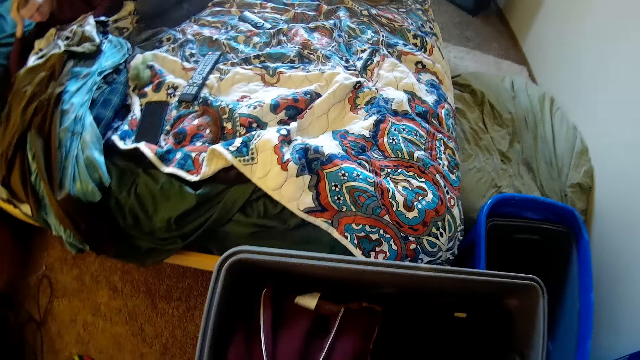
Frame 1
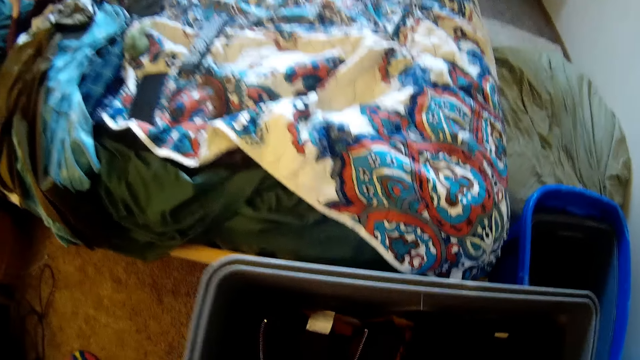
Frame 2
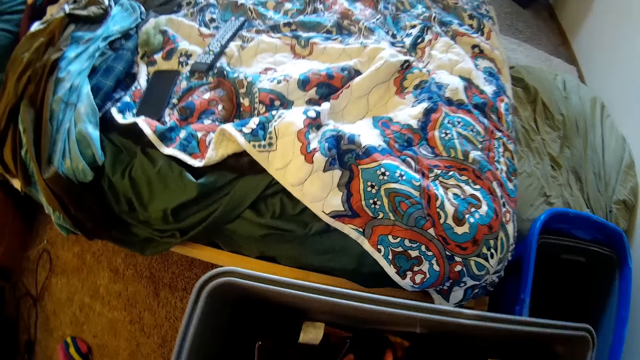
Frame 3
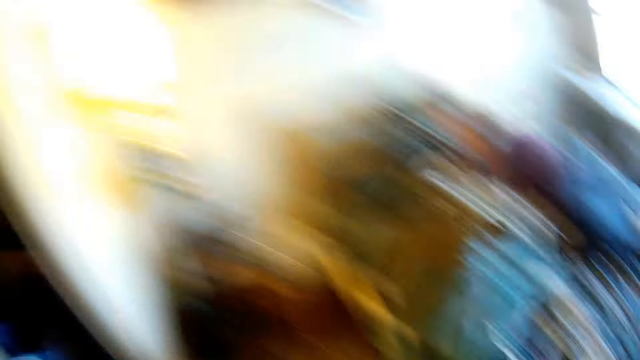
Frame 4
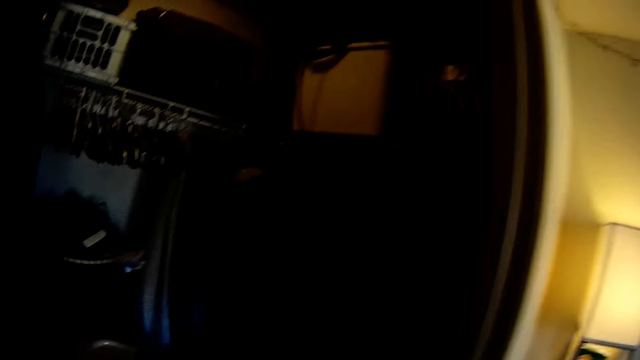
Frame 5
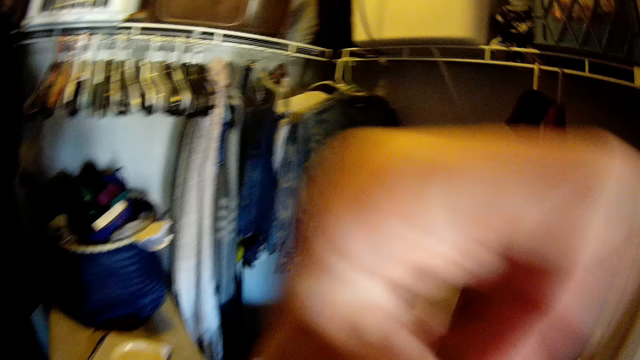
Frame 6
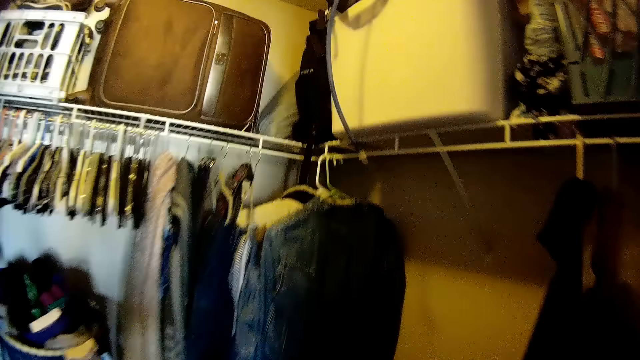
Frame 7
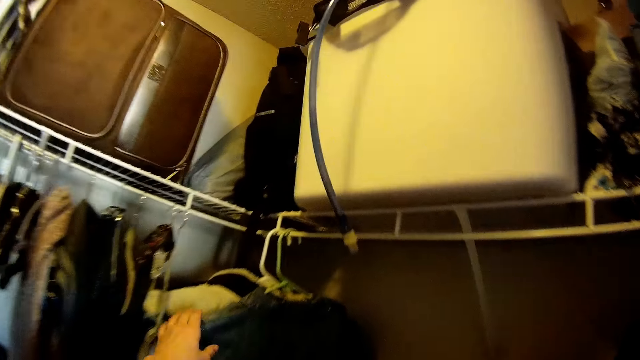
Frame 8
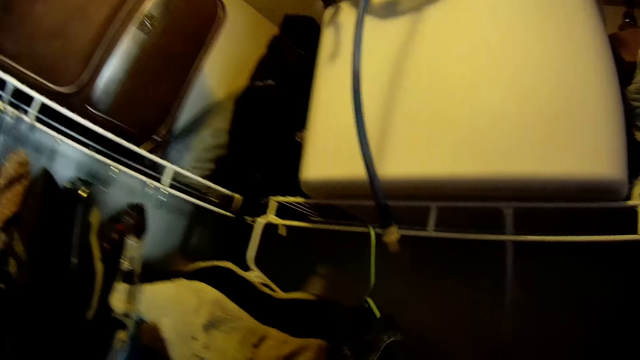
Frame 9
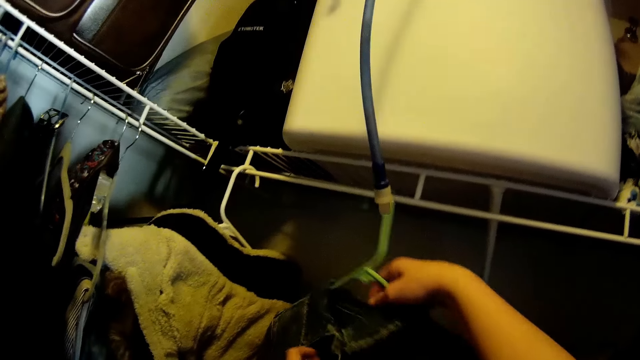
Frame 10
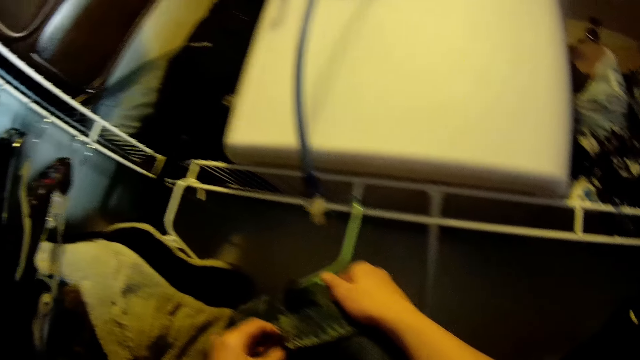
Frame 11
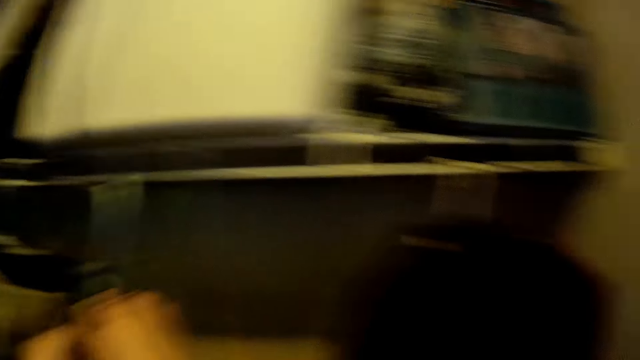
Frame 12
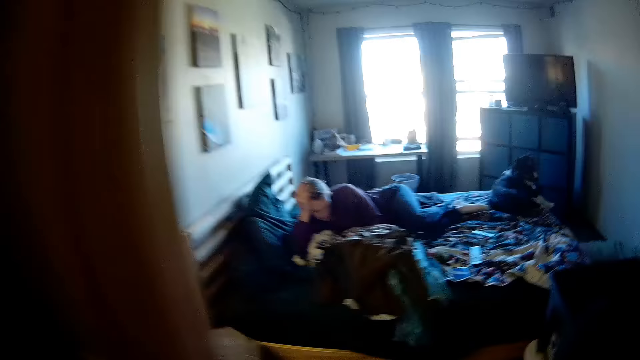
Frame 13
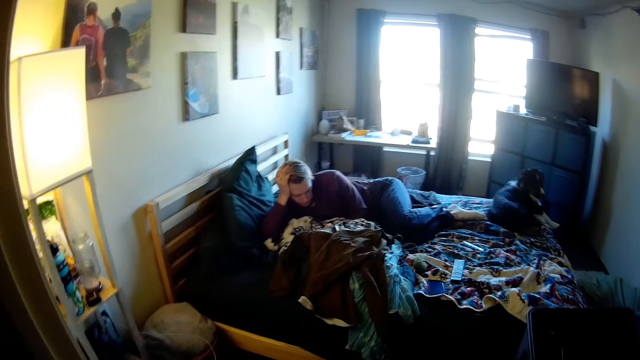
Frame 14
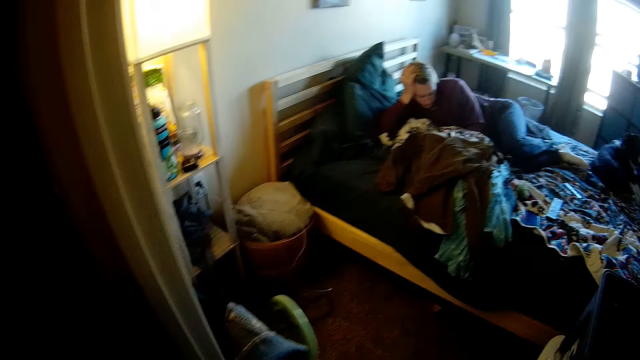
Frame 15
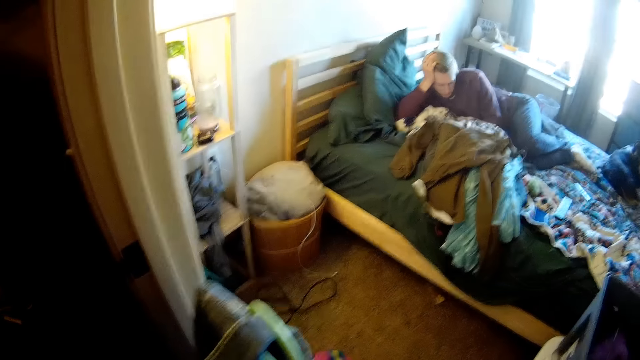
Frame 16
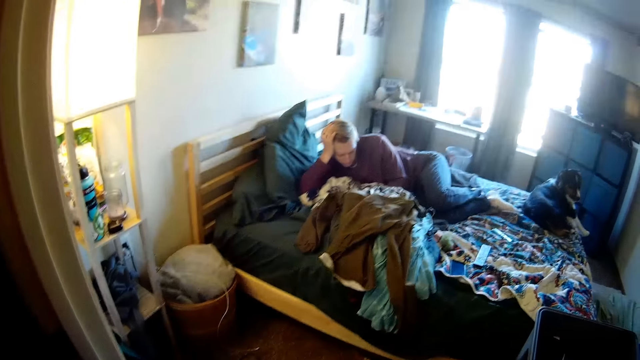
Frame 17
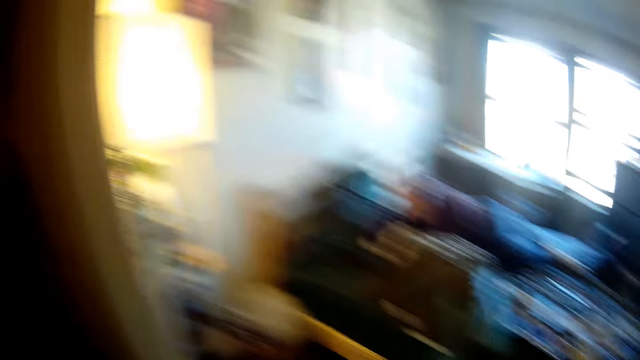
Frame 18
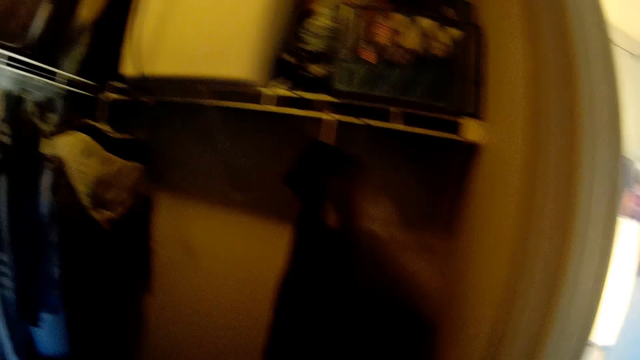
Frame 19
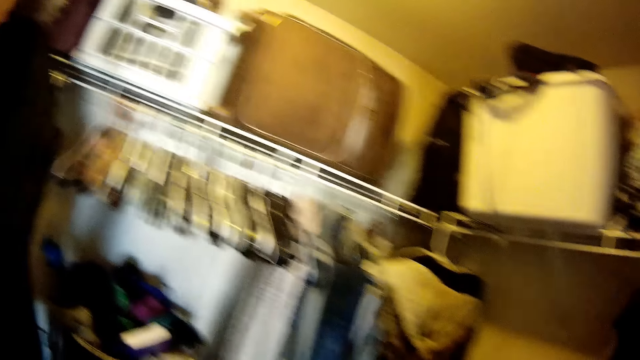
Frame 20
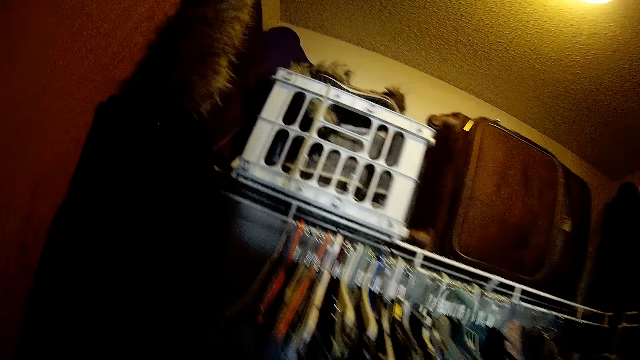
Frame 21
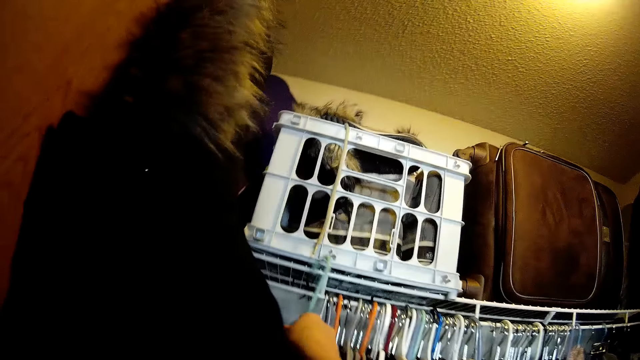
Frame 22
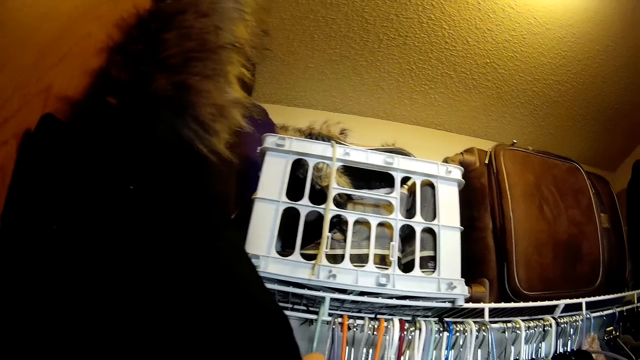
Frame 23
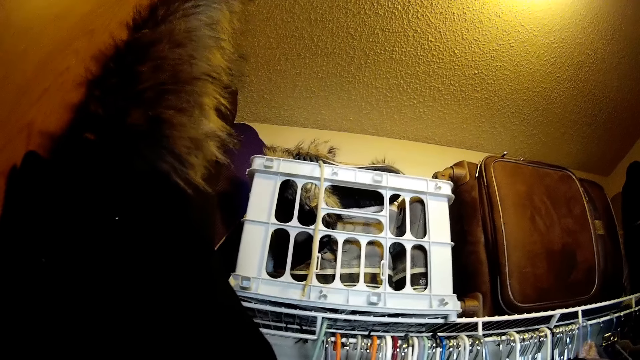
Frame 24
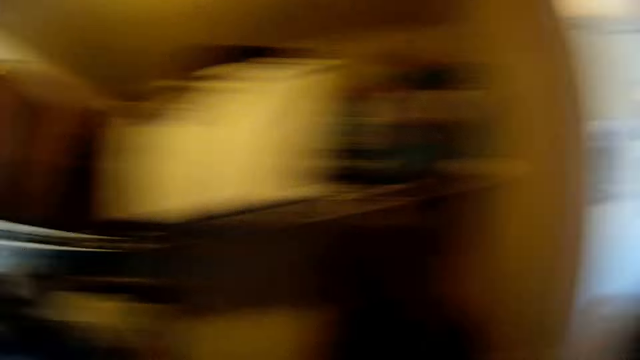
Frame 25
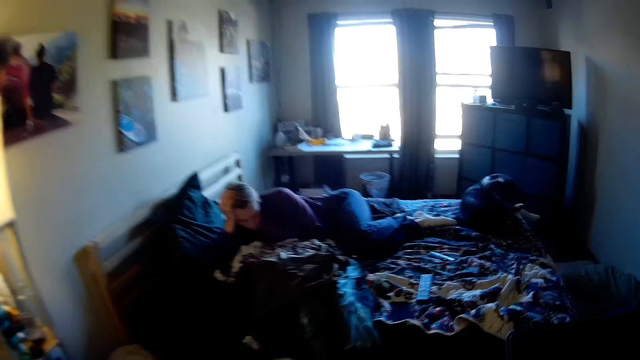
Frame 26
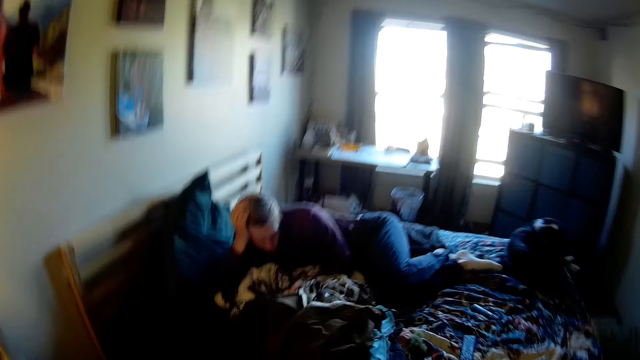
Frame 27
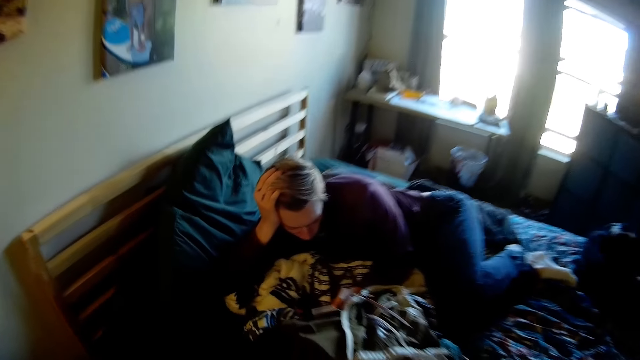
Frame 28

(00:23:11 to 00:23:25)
The camera wearer puts apparel in a case. They move around. They take apparel from the hanger. They take the apparel again. They move around. They move around again. They hang a hanger. They move around.

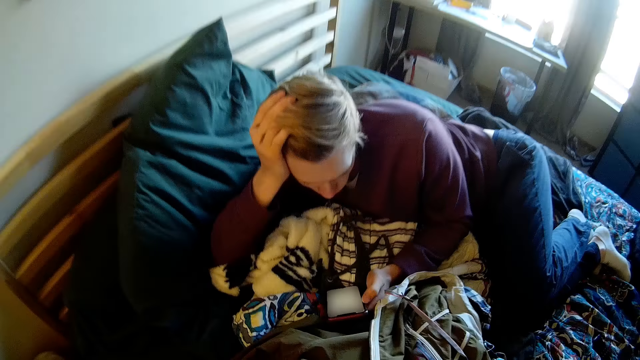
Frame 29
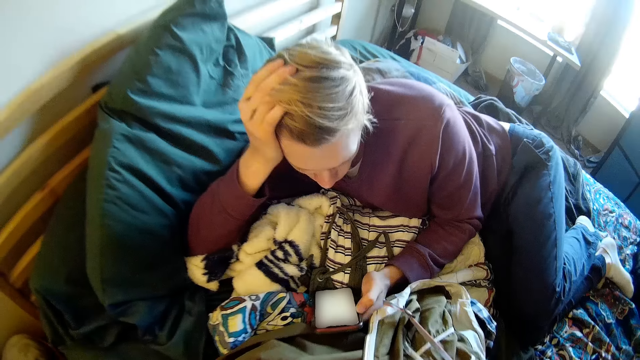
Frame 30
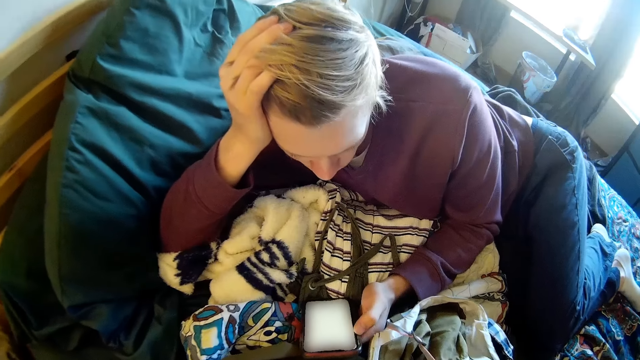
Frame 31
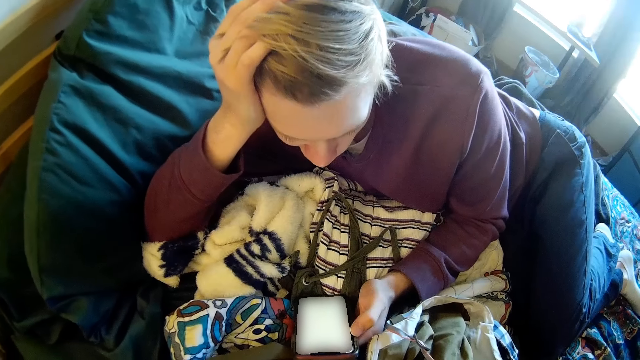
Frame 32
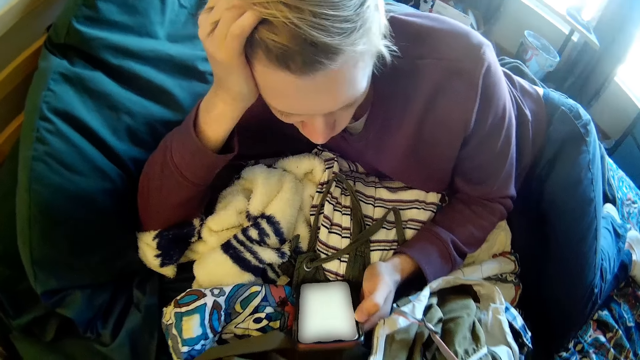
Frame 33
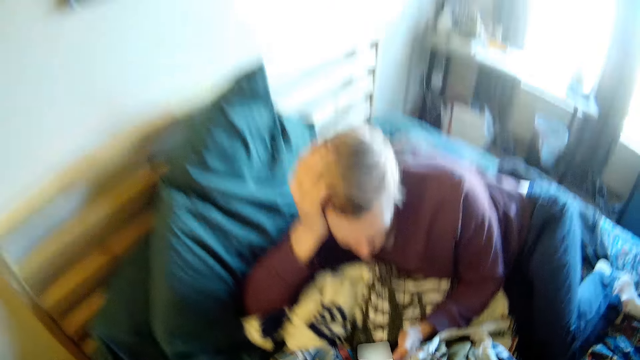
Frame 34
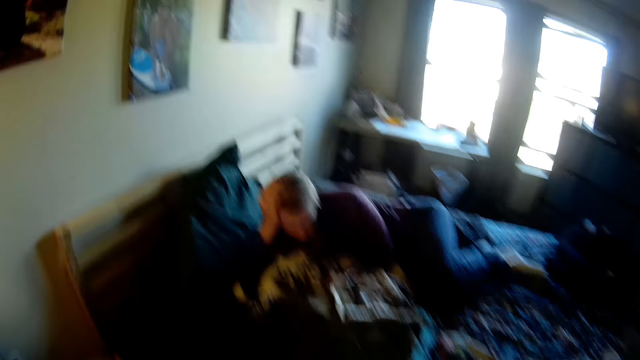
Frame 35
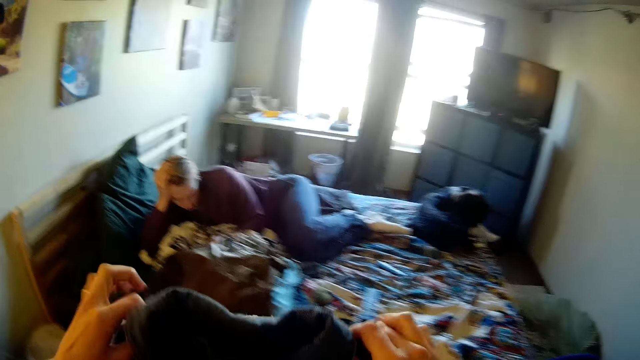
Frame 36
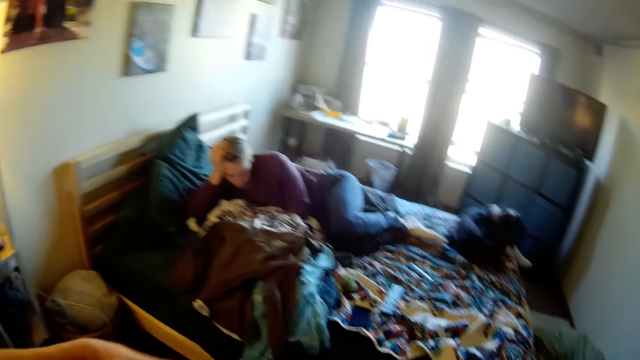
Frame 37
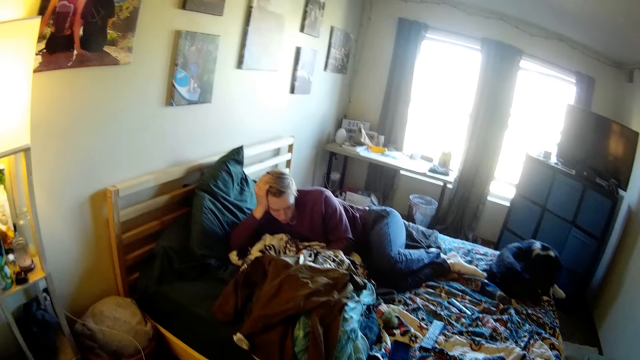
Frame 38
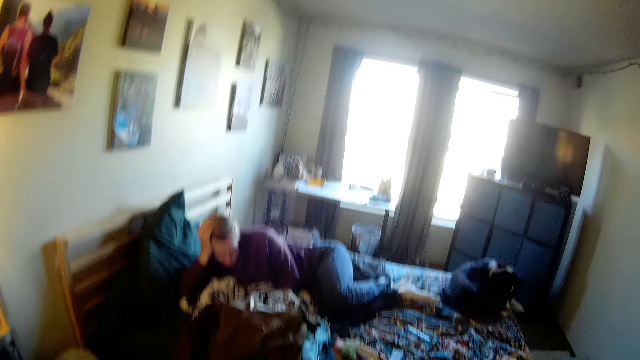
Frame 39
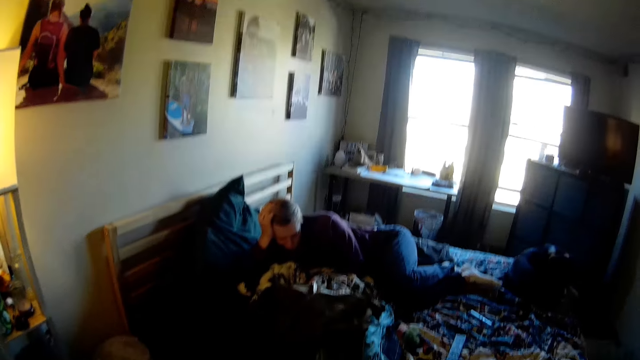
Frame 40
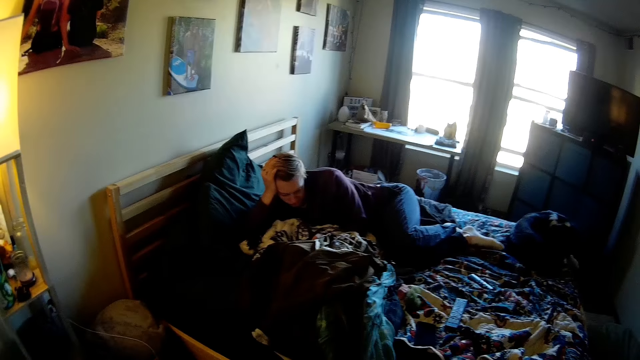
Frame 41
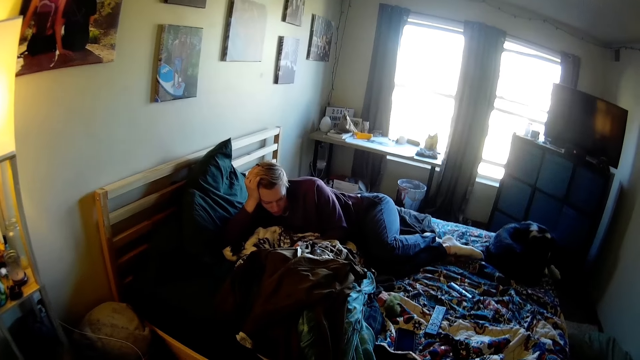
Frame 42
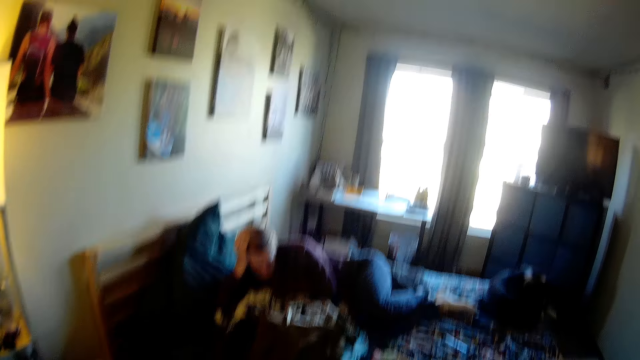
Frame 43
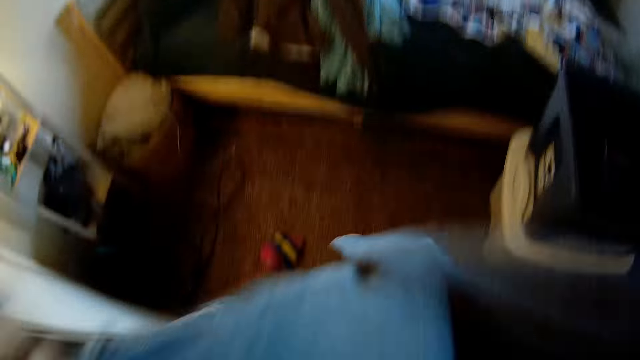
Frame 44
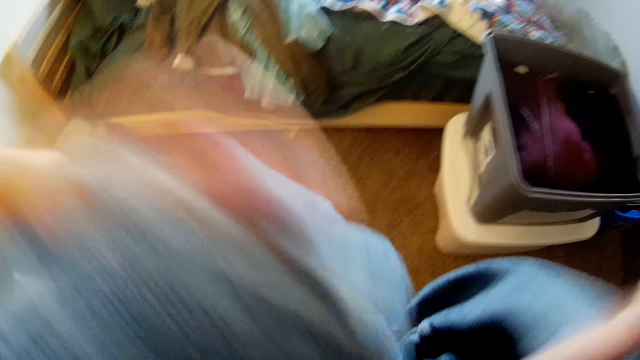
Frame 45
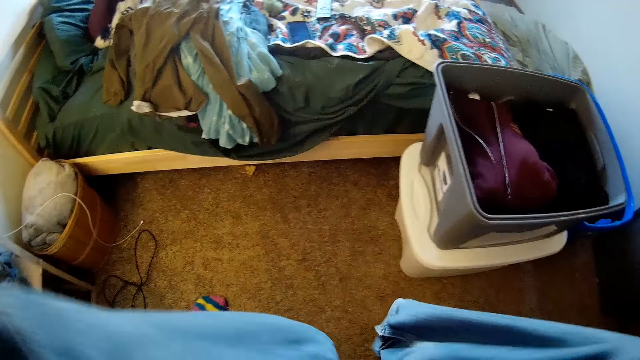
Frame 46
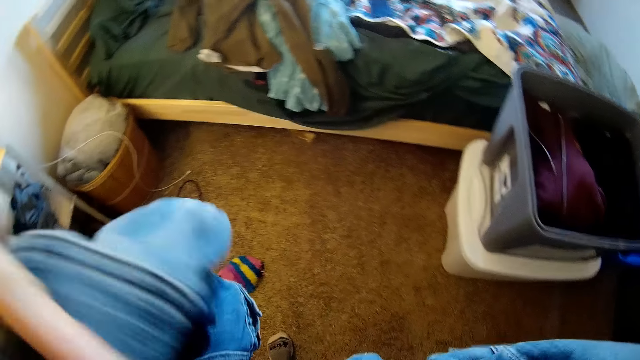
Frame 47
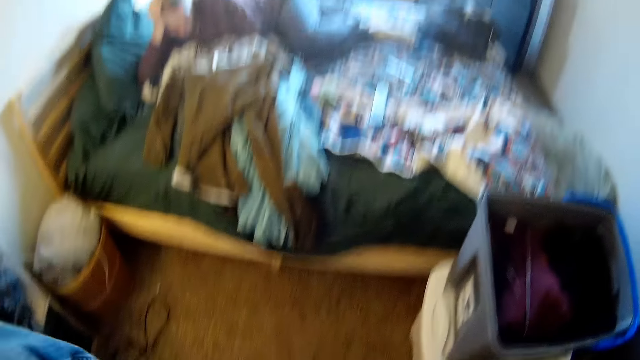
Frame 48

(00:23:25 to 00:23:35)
A man operates a phone. The camera wearer holds apparel. They fold the apparel.
